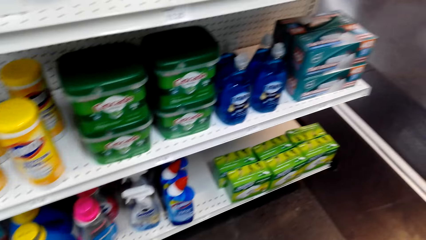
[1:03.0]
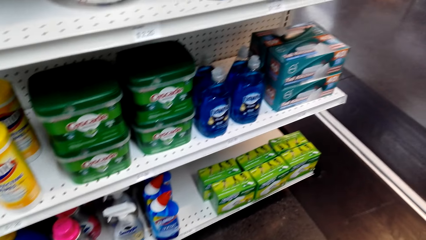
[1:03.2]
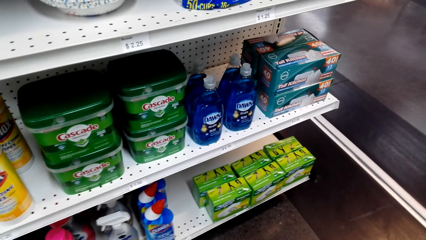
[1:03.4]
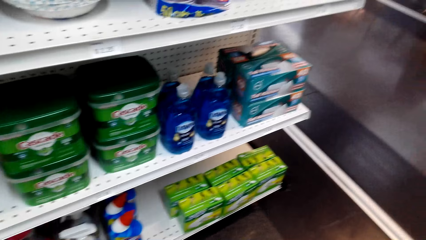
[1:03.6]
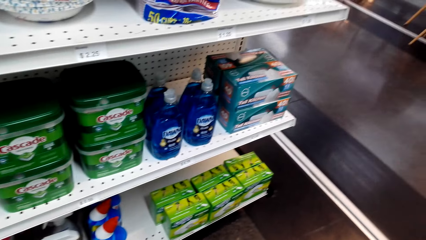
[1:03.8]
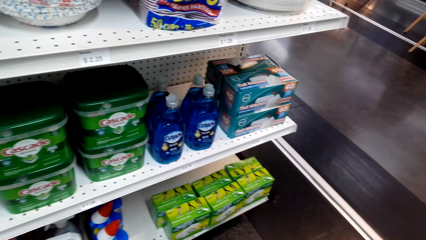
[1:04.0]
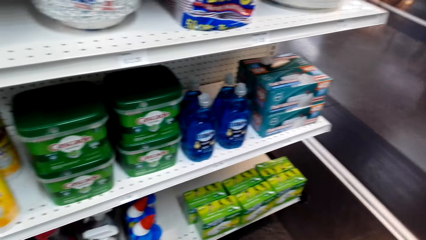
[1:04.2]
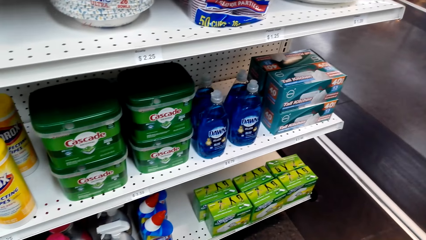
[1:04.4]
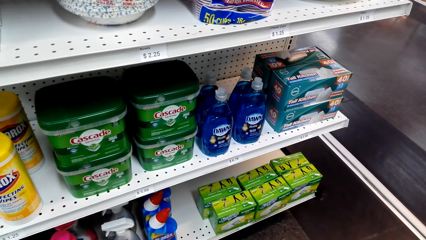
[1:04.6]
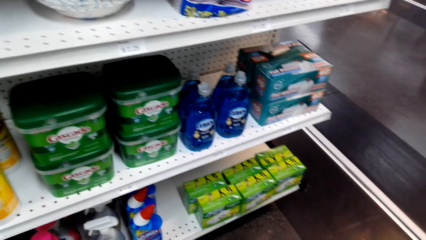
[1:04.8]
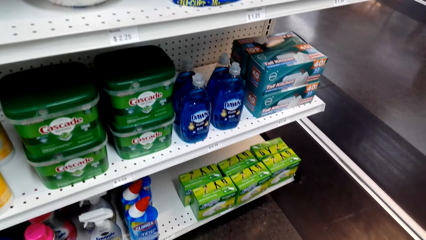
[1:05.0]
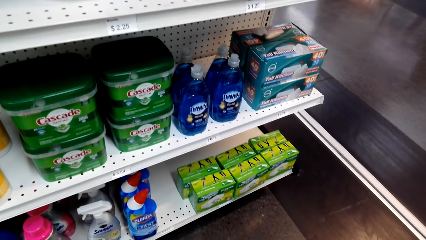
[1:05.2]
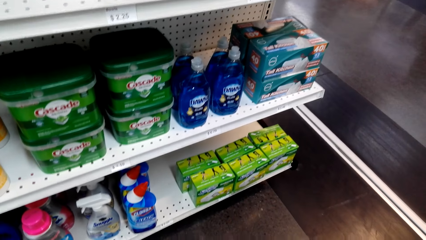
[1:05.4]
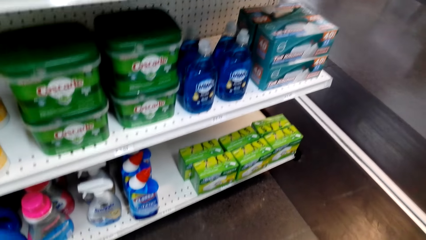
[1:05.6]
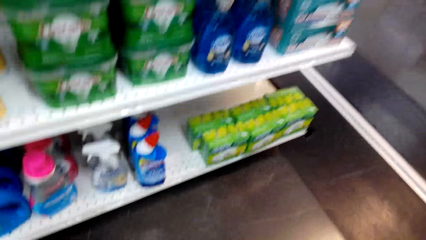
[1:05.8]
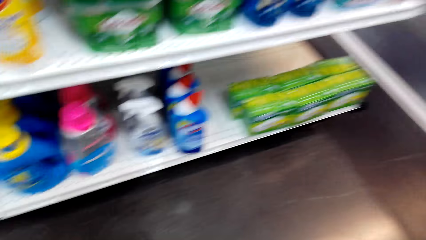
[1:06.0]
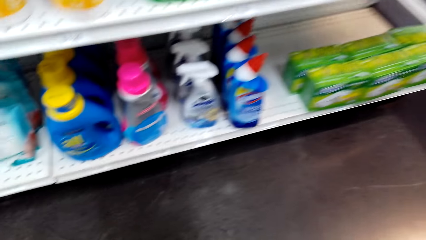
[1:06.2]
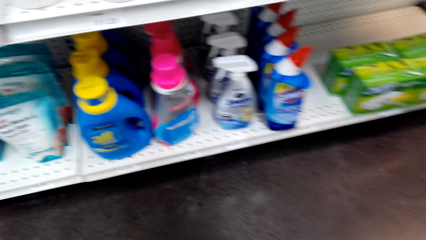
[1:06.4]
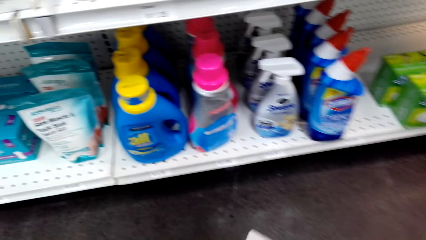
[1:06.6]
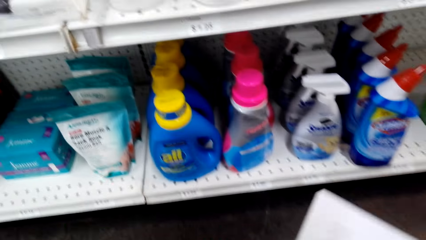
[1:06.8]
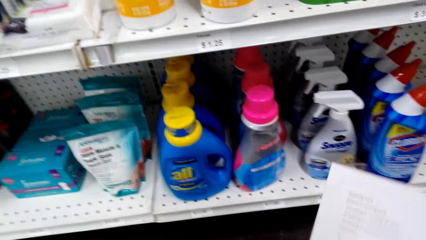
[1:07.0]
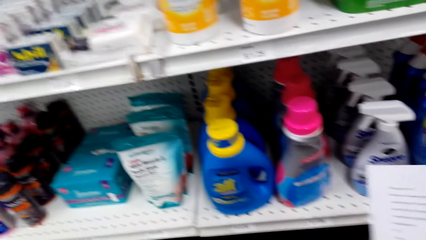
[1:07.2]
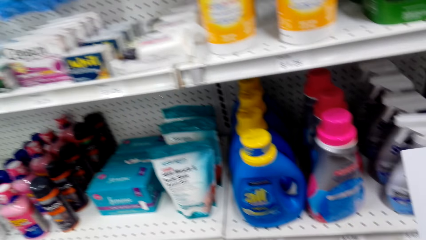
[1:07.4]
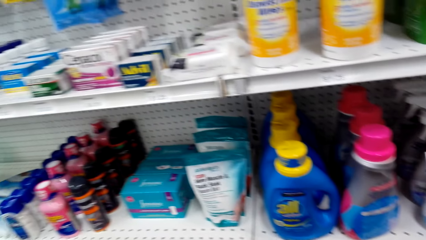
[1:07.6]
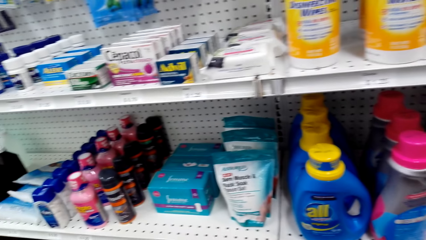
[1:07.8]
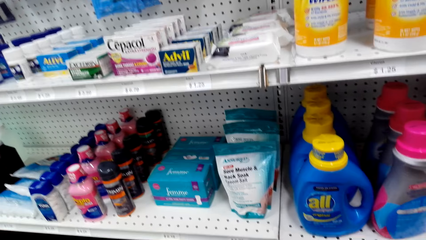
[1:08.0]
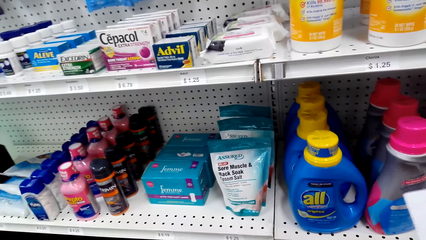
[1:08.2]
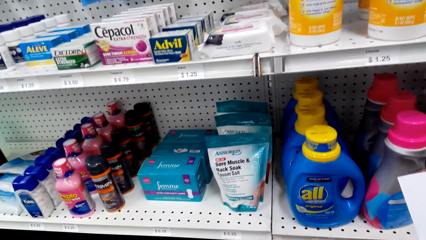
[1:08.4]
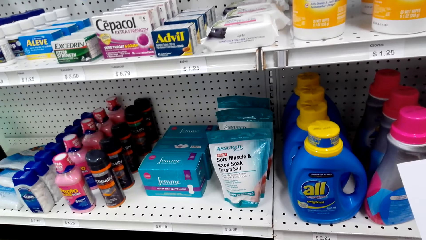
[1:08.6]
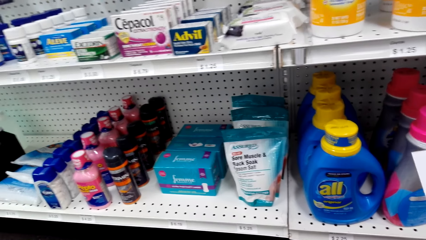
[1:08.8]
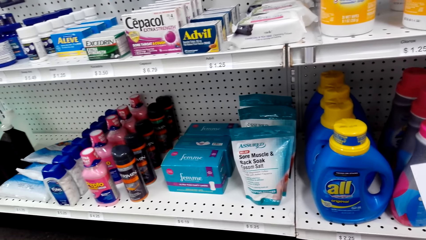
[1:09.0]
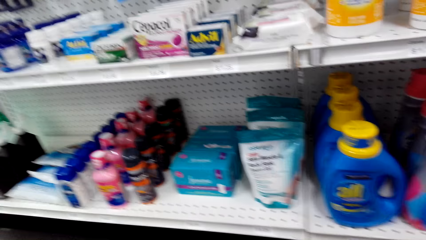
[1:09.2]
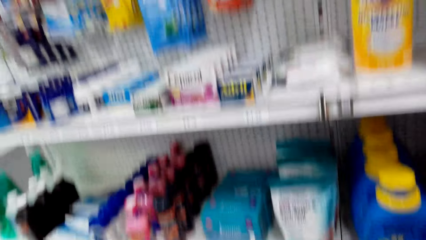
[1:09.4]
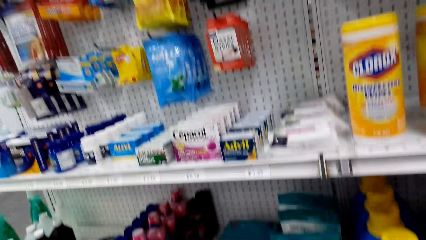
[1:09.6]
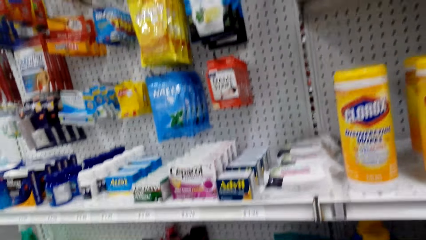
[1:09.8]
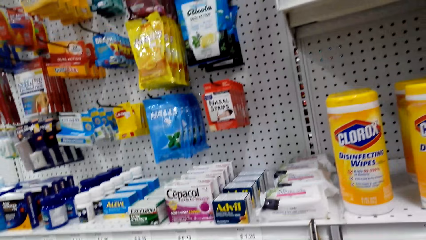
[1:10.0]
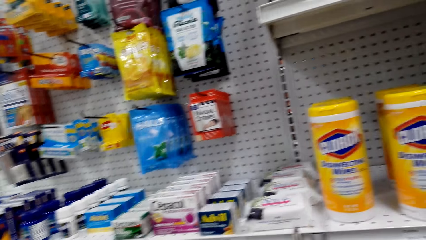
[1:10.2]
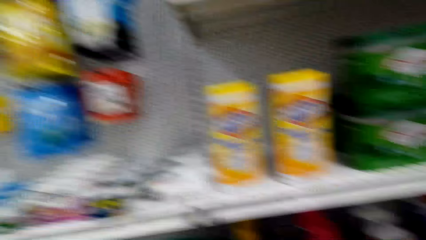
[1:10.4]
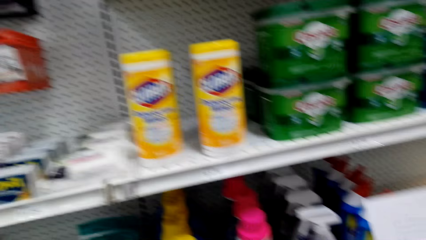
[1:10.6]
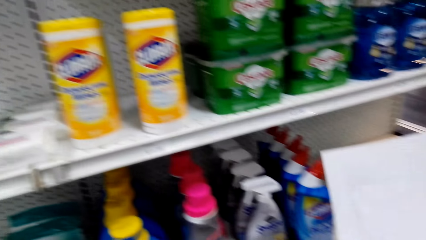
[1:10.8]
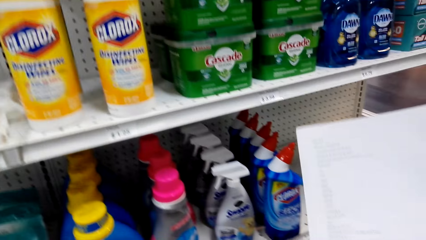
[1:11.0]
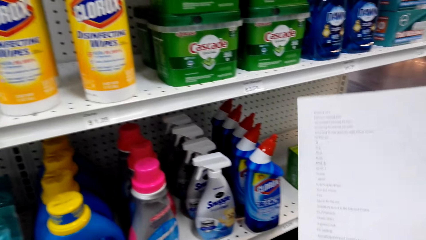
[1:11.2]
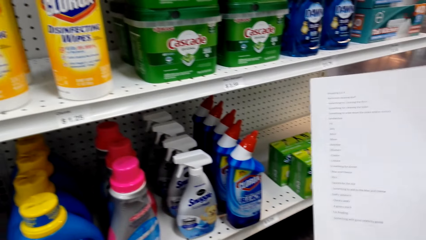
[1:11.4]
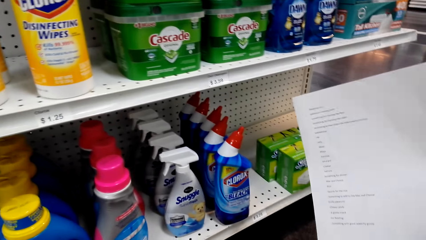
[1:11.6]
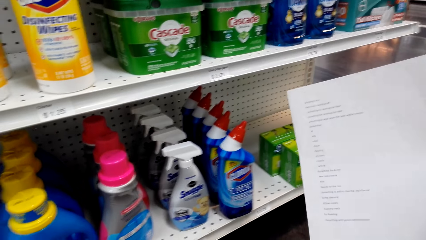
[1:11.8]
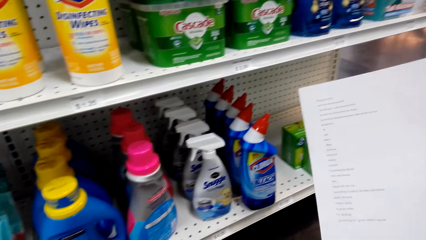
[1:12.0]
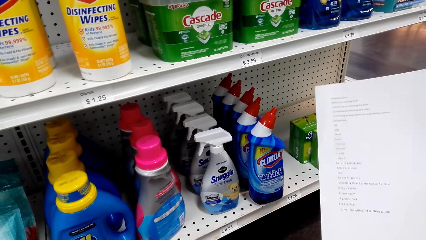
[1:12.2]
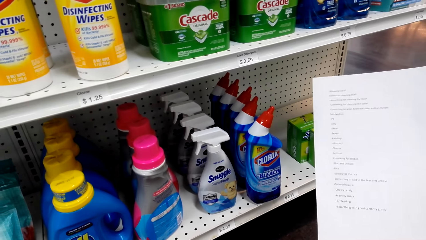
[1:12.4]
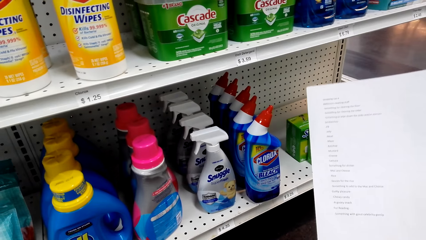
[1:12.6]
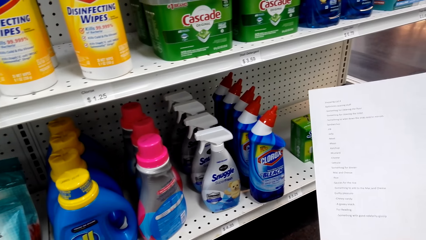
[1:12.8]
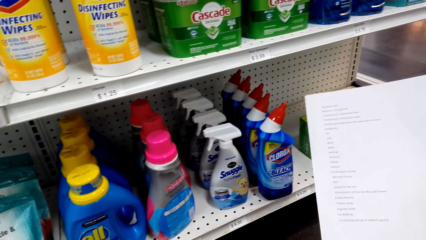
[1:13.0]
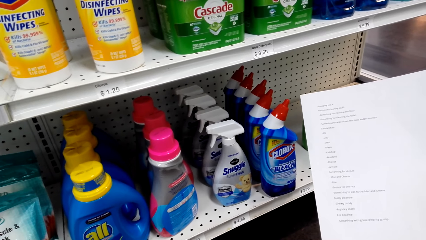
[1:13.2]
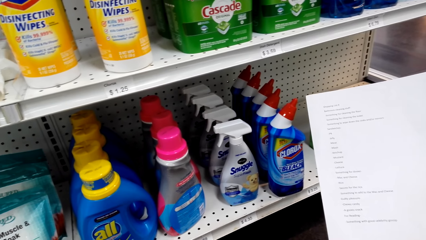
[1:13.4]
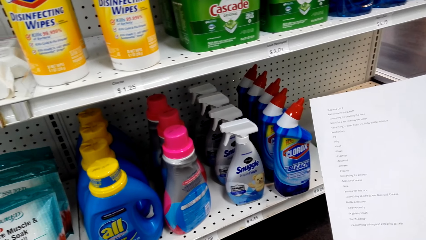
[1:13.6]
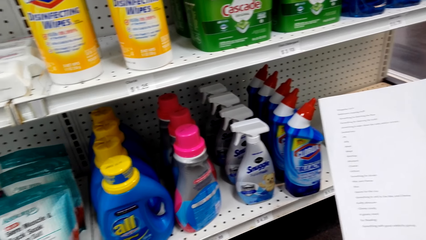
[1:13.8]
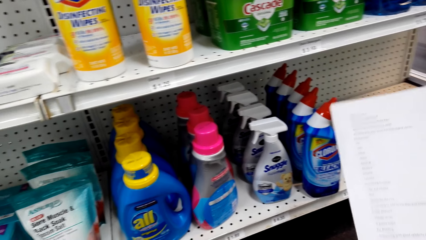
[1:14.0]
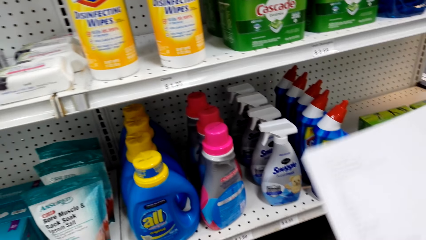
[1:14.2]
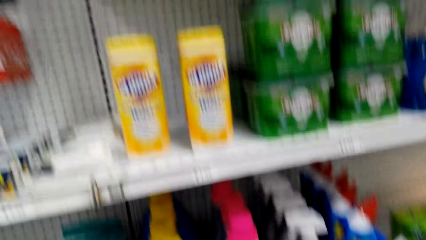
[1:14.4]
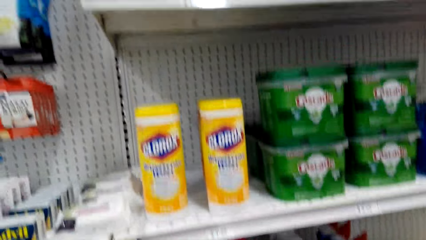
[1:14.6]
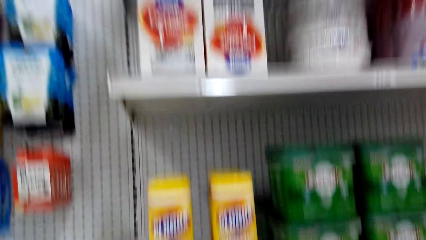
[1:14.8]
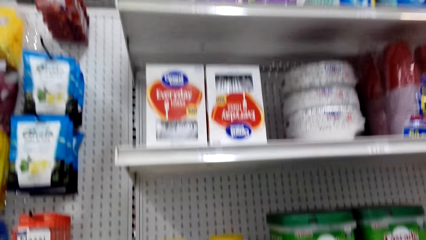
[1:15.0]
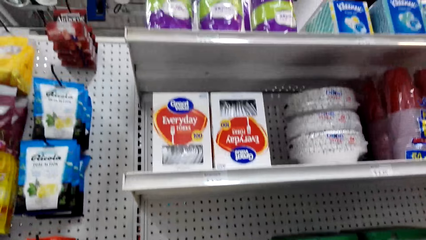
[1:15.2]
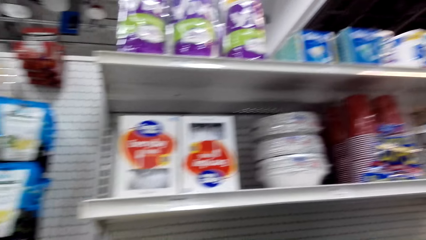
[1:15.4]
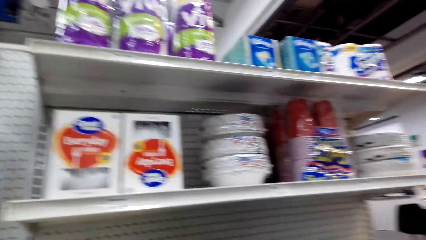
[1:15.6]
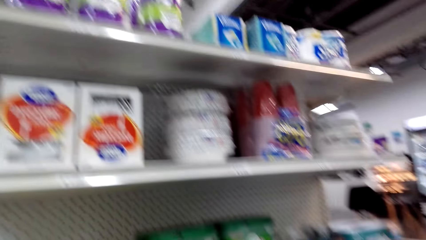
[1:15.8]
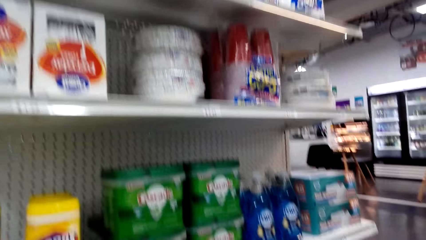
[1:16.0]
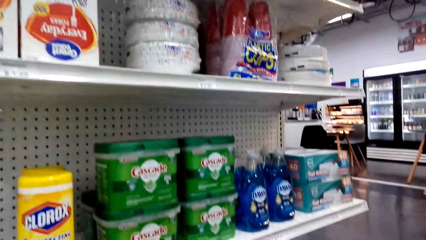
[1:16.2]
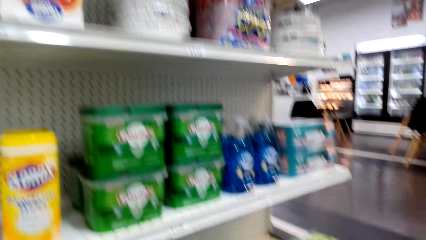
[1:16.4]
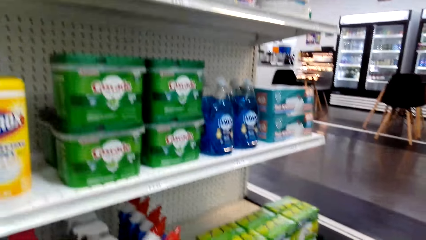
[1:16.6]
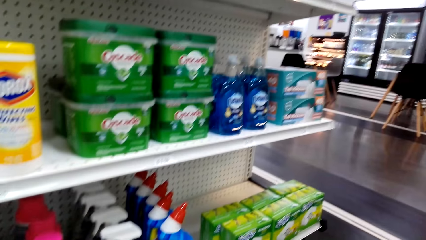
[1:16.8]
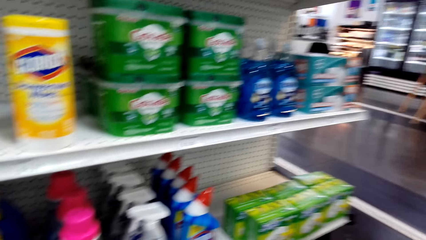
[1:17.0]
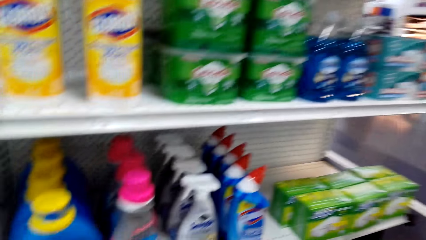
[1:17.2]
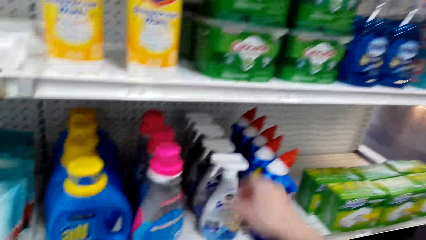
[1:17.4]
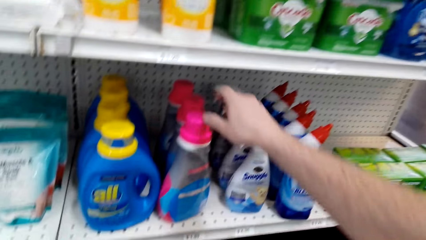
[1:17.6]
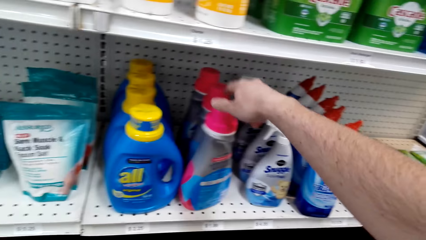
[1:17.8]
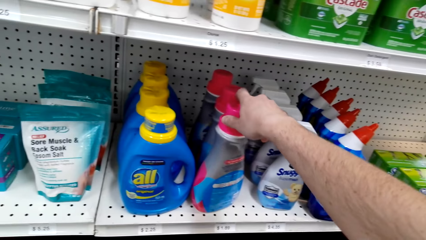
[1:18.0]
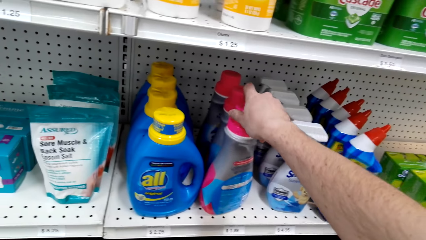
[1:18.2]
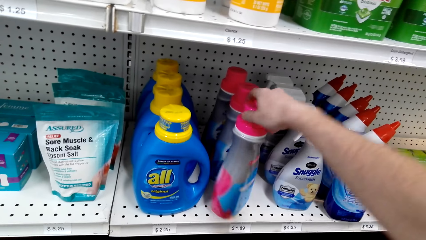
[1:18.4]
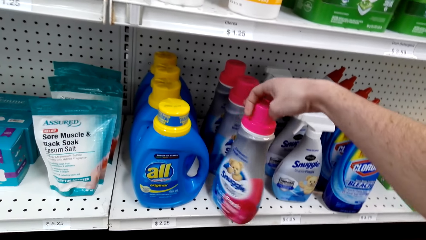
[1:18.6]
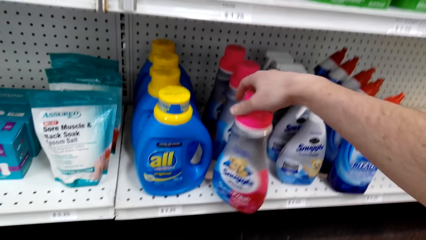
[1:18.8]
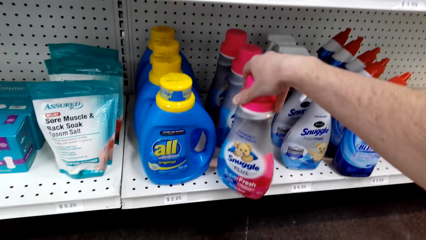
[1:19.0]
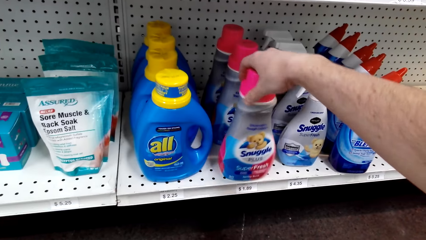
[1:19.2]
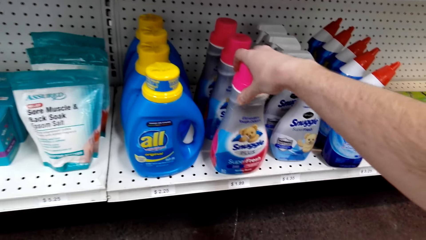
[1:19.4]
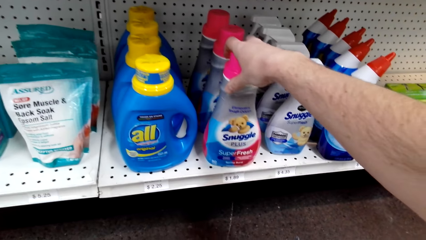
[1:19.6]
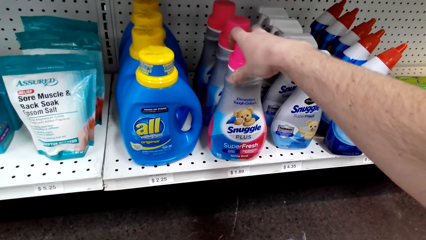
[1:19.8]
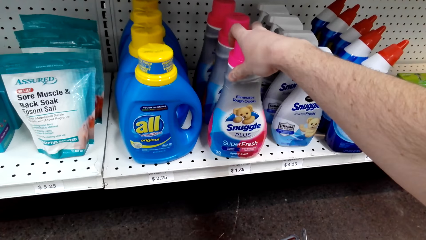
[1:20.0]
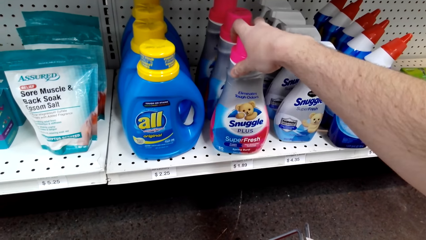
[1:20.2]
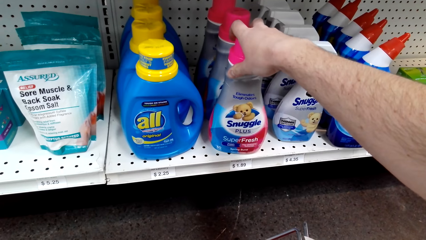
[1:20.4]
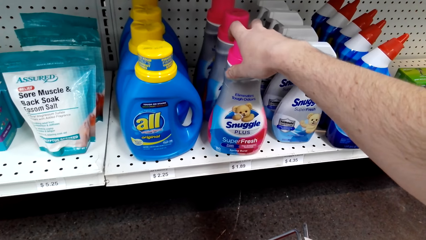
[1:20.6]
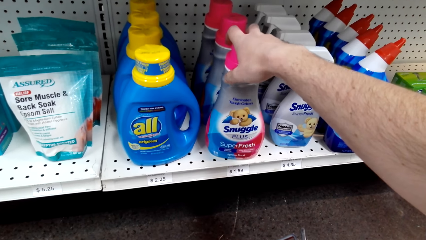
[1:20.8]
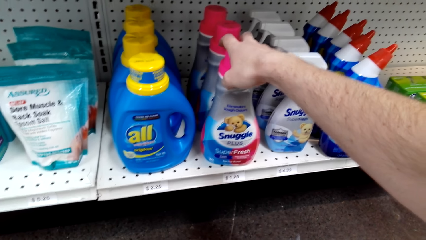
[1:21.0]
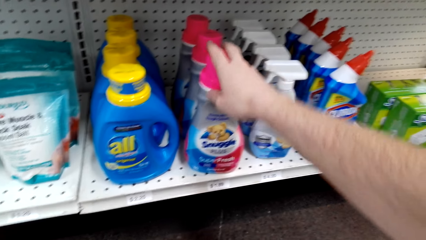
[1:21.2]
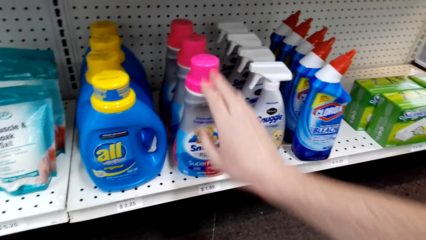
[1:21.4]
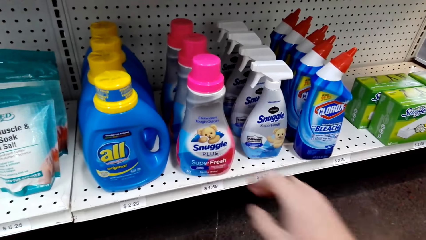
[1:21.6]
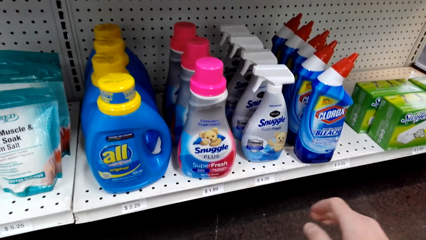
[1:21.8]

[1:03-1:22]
The camera wearer looks at the paper. They pick up Snuggle. They touch the soap bottle.
